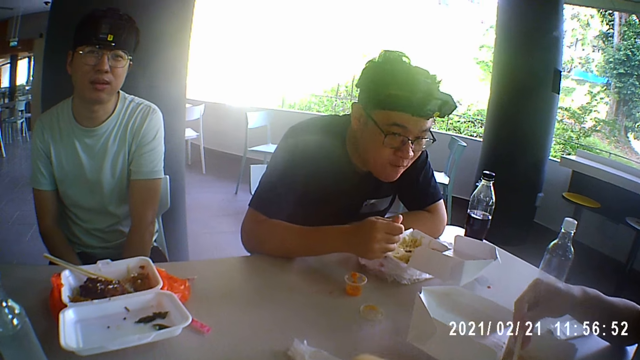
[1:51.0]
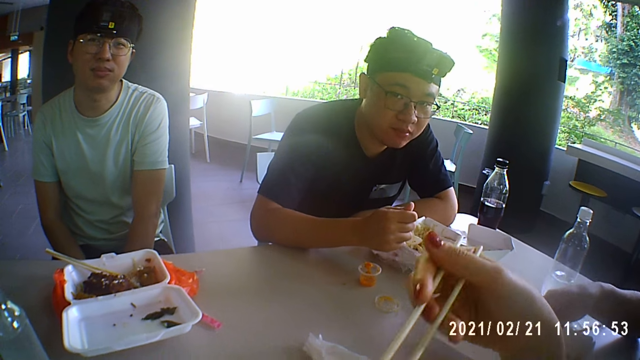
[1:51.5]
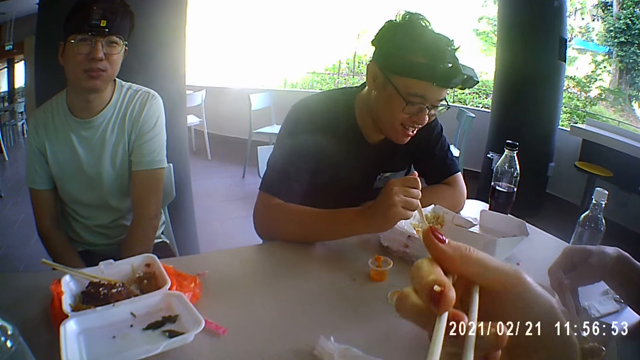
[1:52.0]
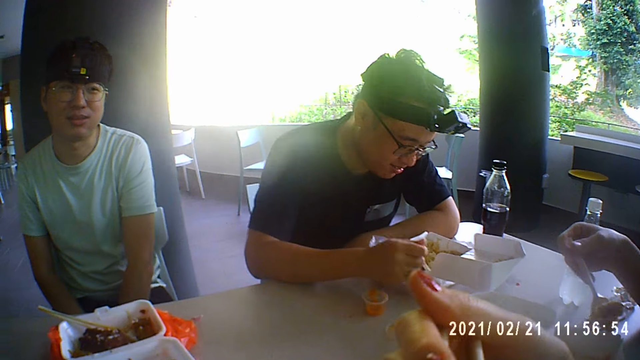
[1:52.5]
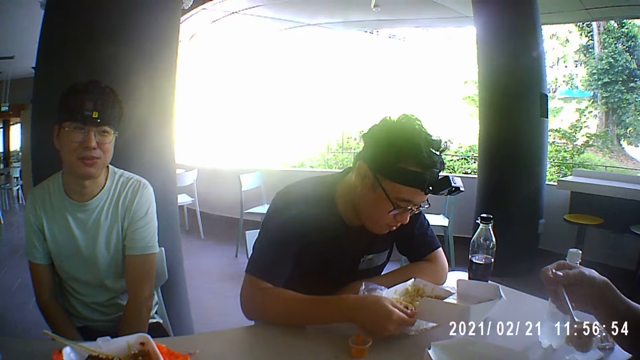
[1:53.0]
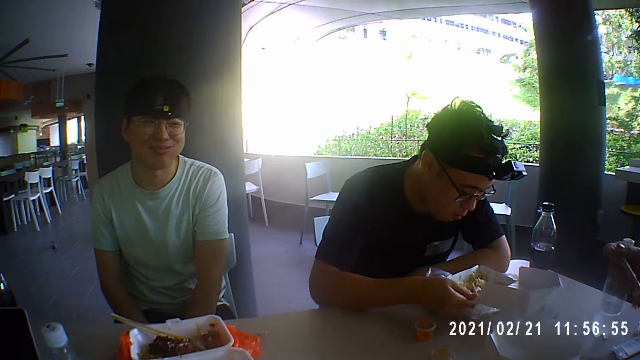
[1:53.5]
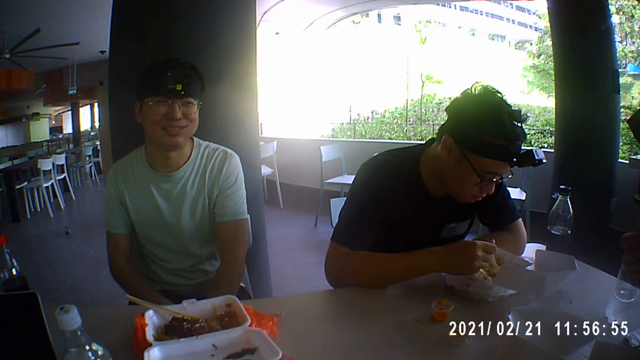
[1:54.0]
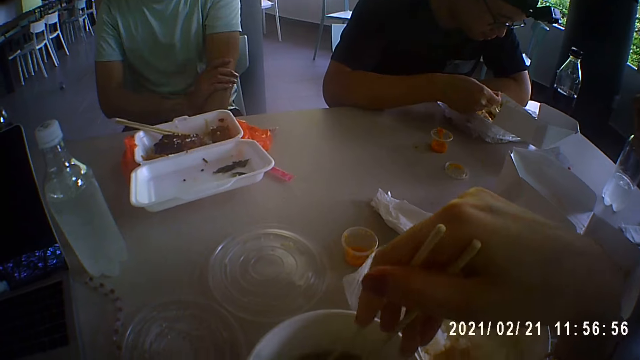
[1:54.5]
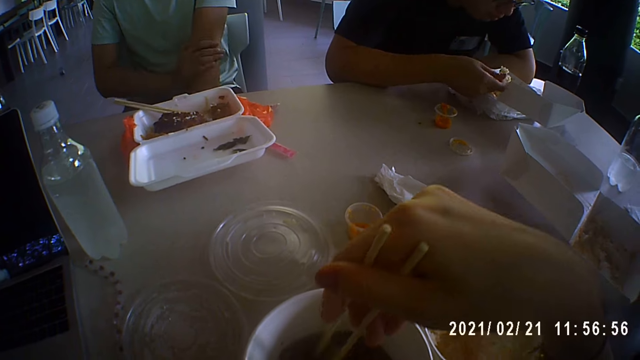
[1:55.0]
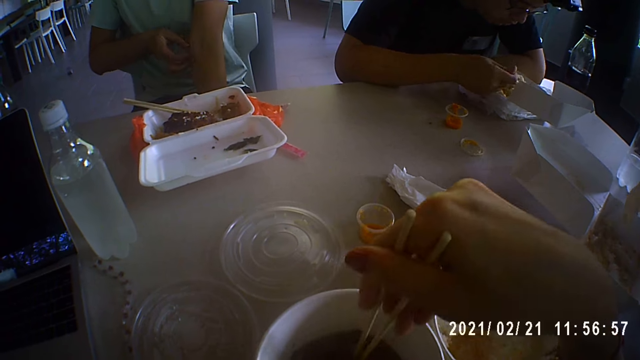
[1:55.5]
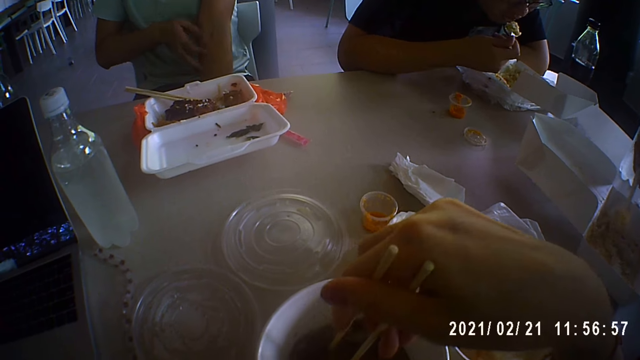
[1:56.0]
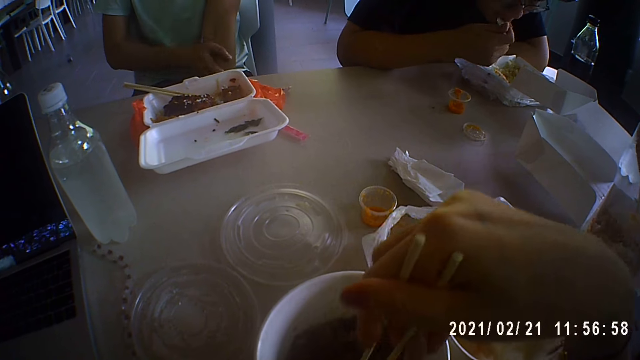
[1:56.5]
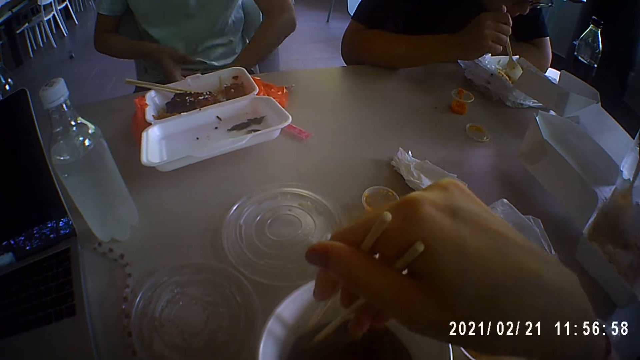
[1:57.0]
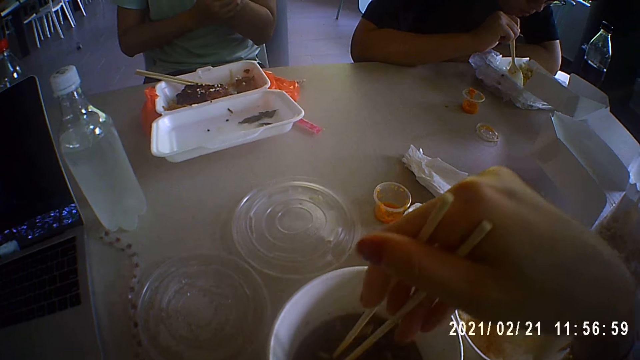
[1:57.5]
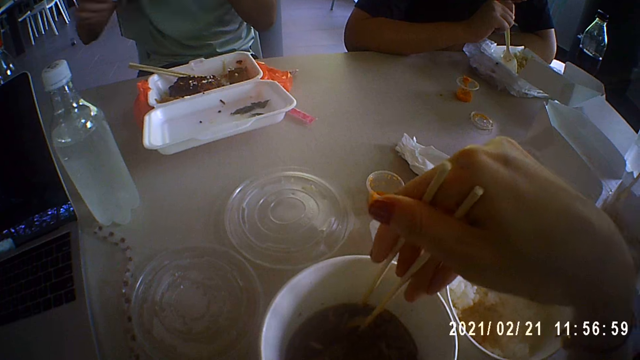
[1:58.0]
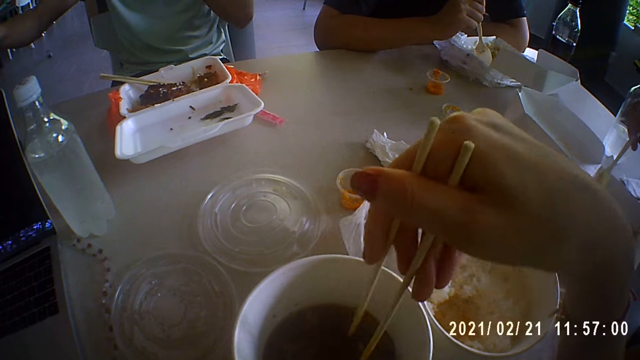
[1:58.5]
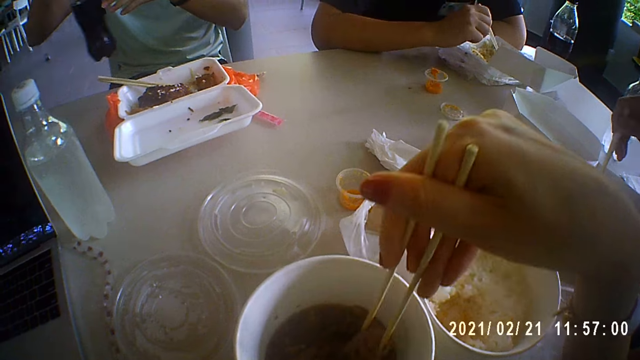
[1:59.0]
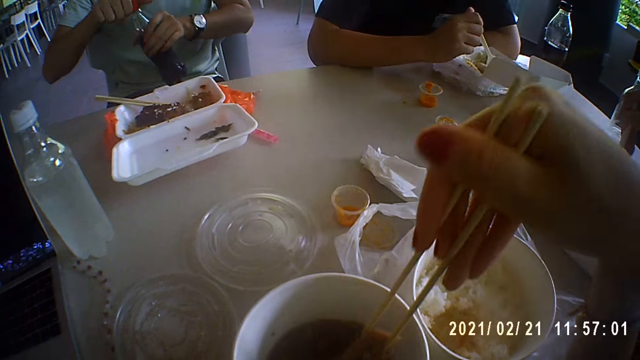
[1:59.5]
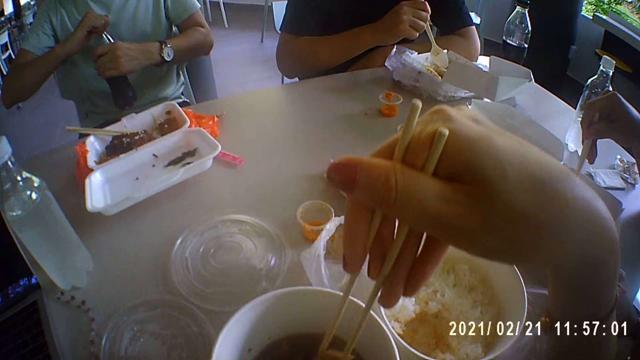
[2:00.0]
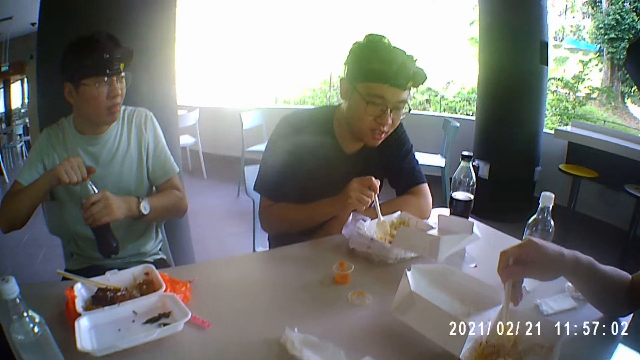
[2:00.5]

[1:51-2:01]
A man opens the bottle.

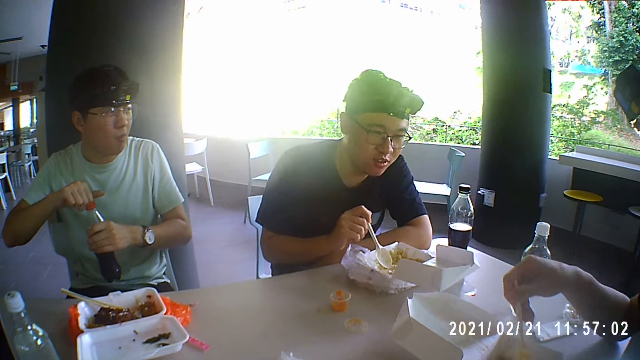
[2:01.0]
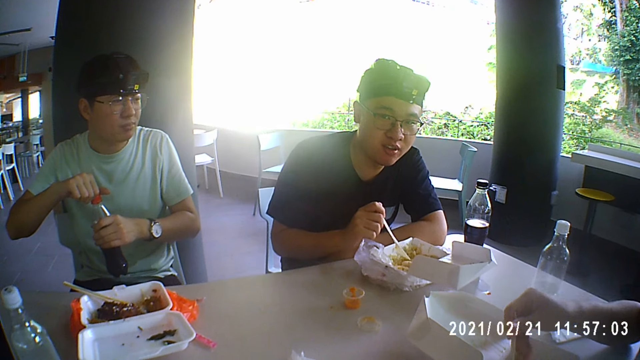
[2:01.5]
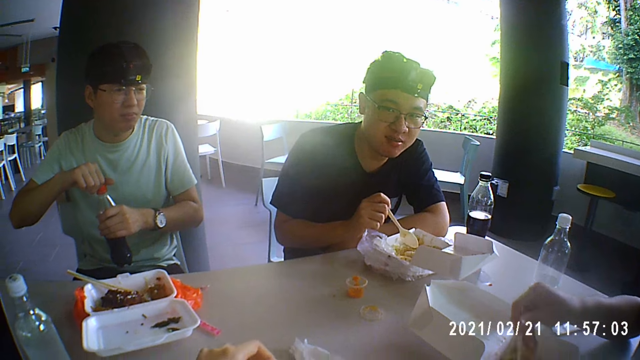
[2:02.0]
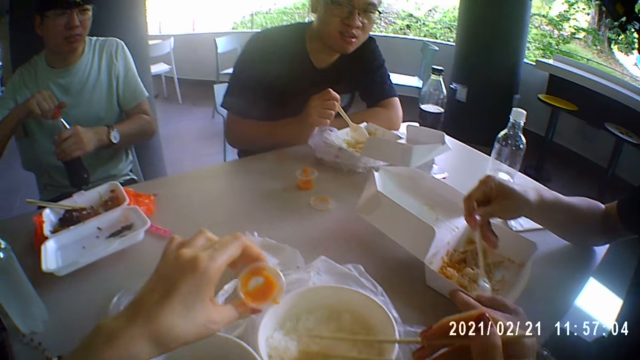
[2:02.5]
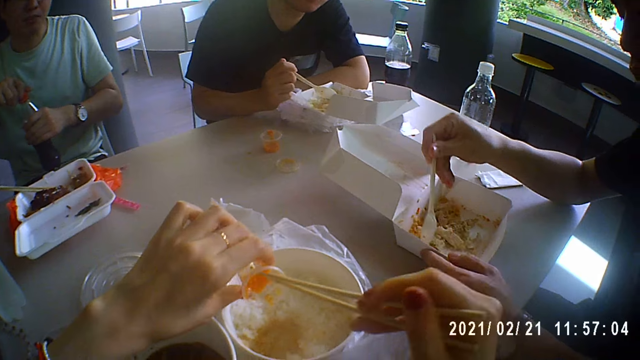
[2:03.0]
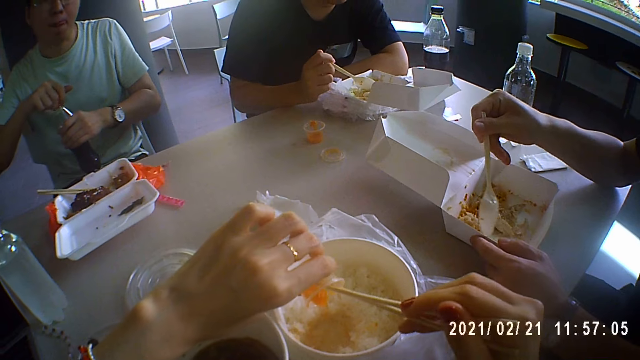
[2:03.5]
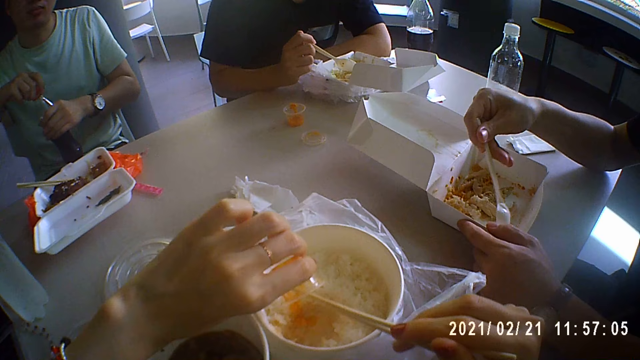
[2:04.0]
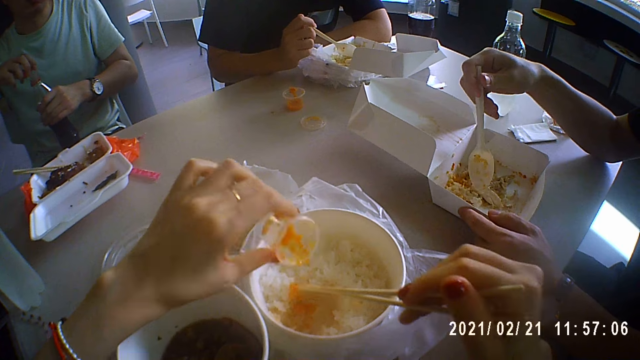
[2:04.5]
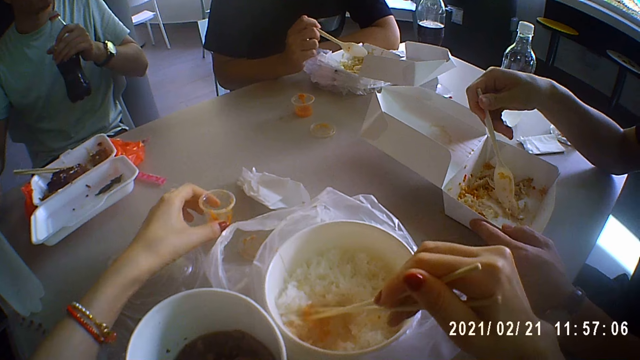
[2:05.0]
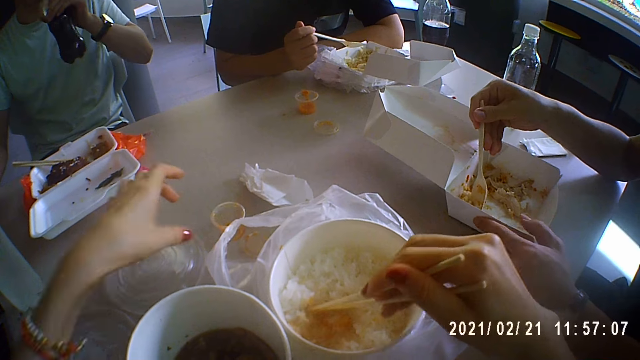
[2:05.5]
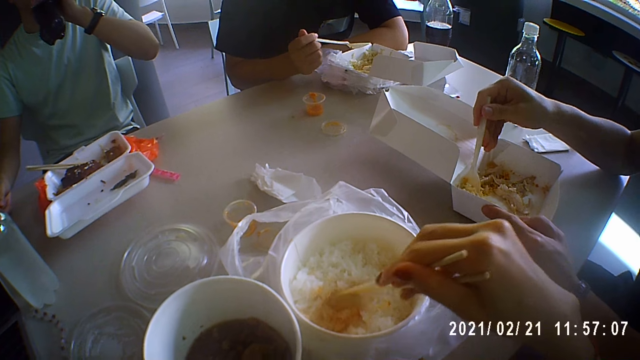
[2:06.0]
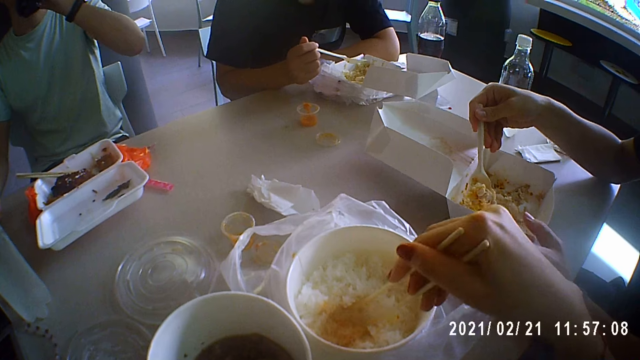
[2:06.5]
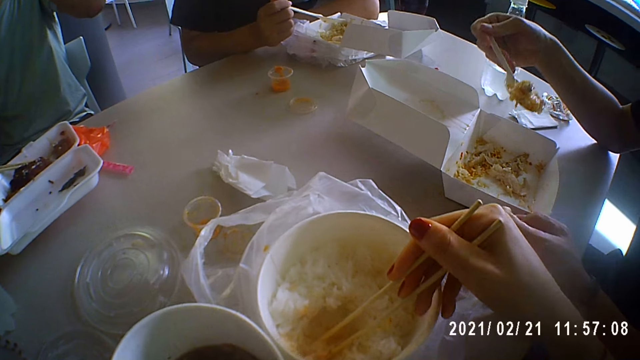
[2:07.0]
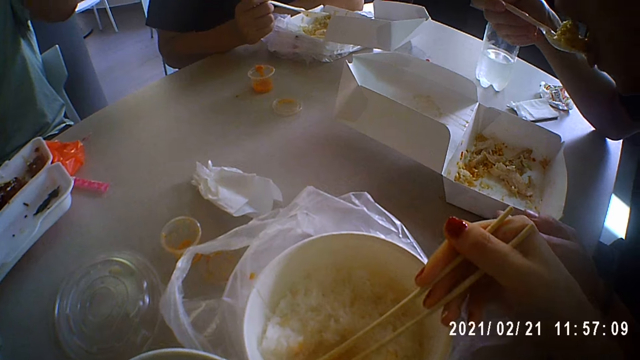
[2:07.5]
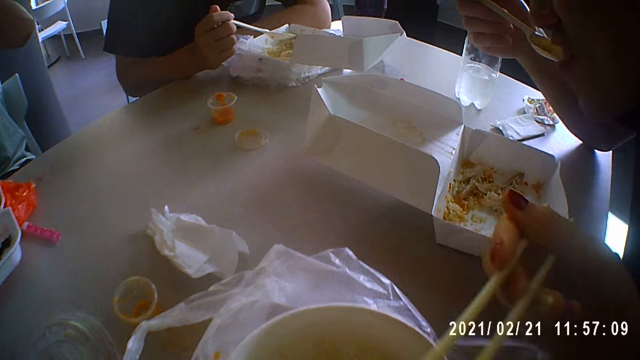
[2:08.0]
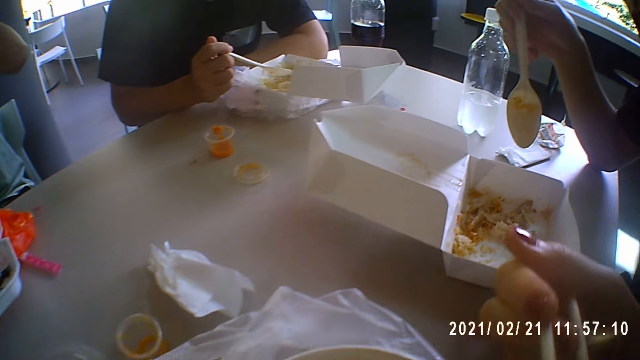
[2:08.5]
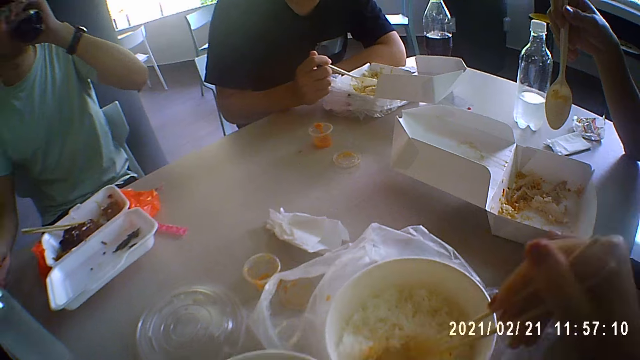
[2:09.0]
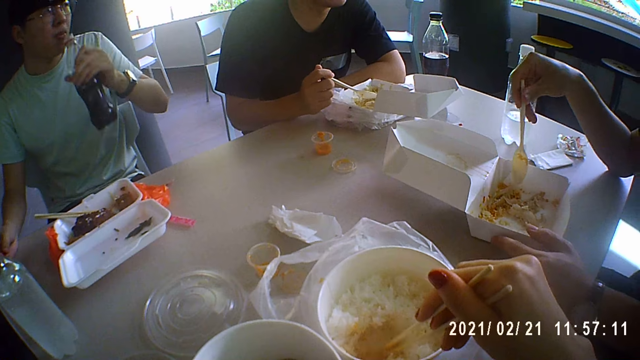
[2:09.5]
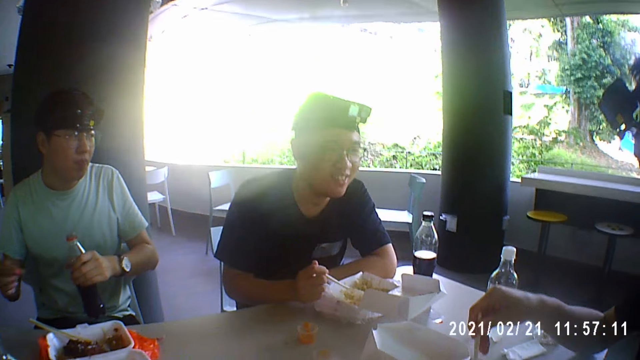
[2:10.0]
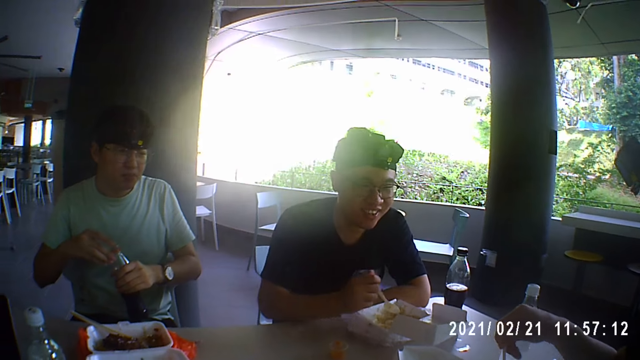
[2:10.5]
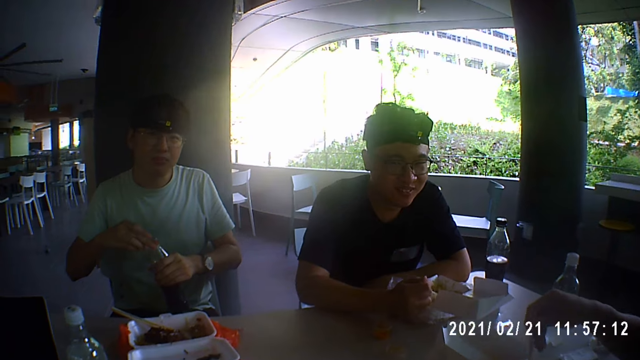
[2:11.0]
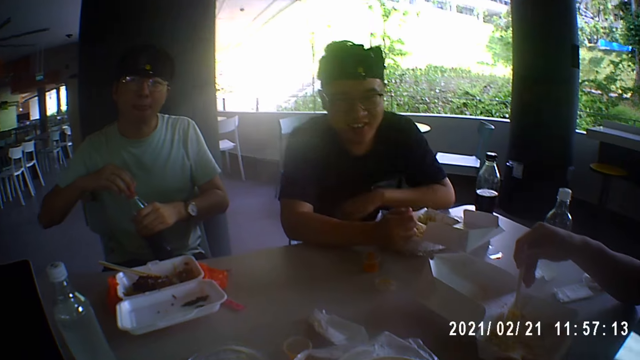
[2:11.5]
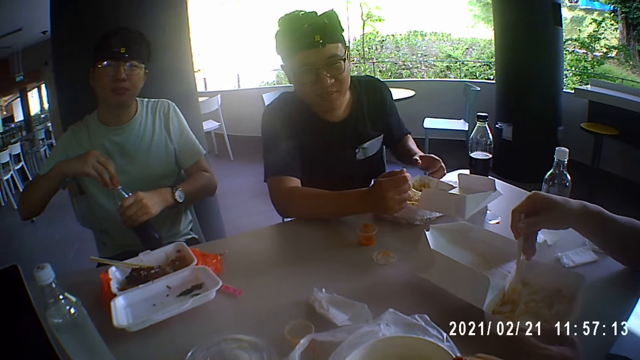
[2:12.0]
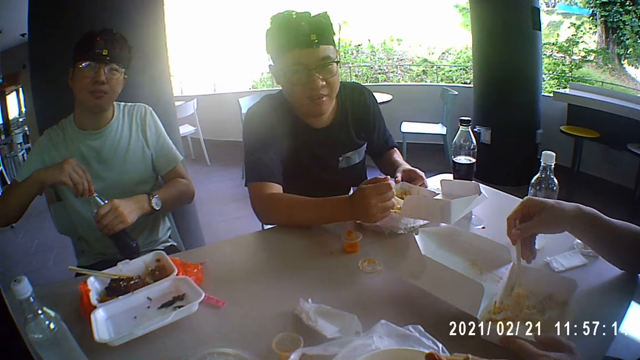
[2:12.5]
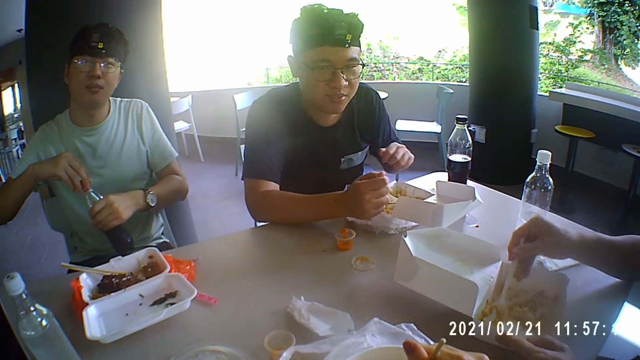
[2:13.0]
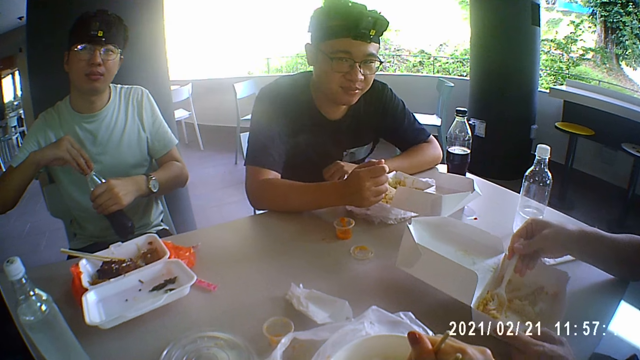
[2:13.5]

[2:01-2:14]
A man talks to the camera wearer. The camera wearer picks something from the table and adds it to the rice. She puts the tin of the sauce on the table. She eats her food as they converse. Another man sips from his bottle of drink or juice. The other man closes the juice.
